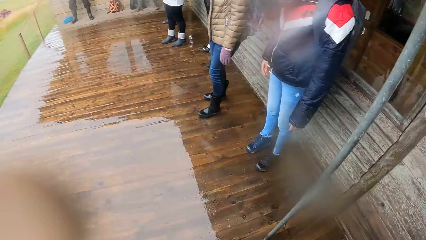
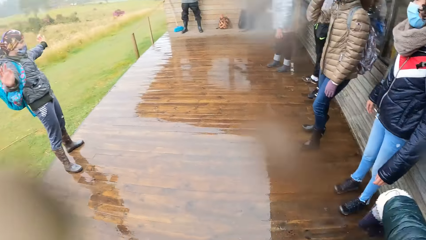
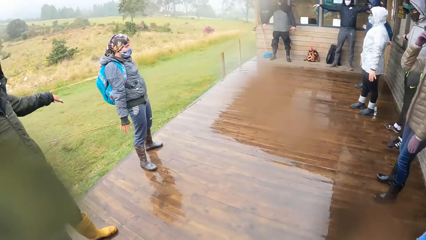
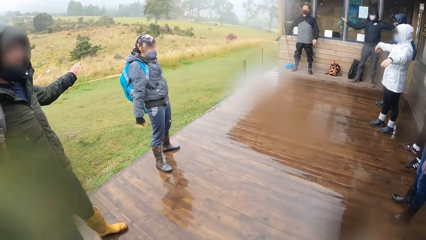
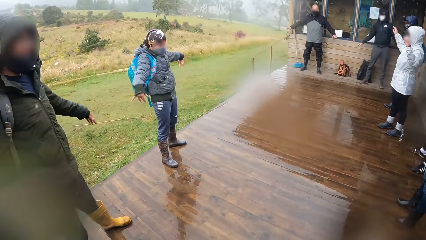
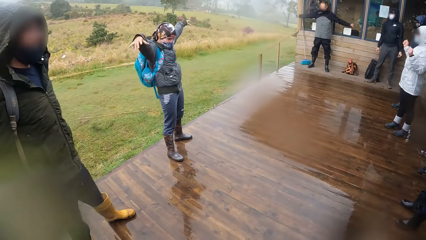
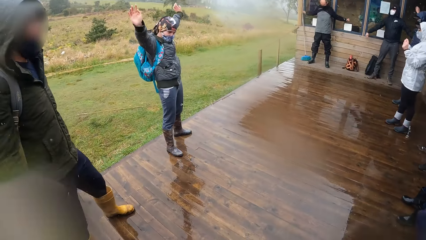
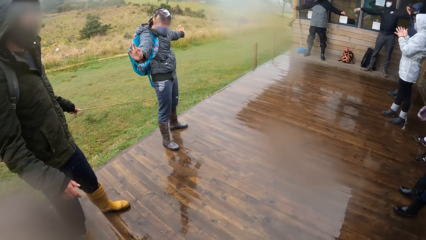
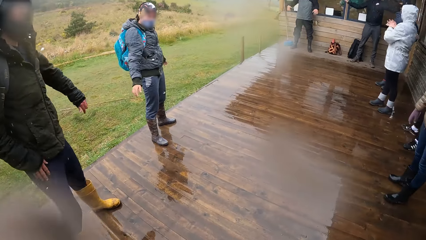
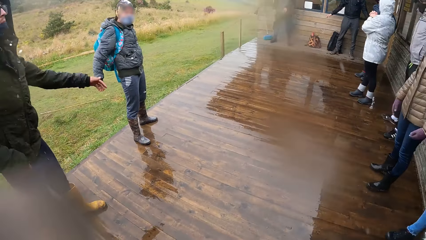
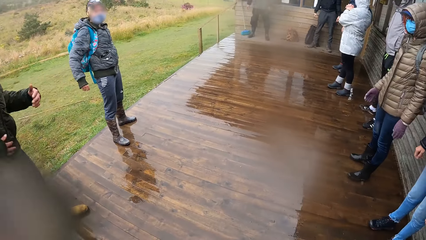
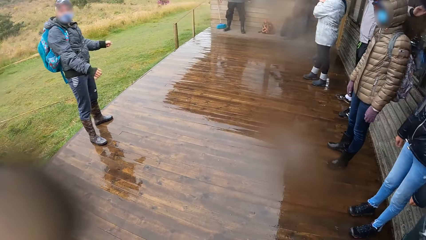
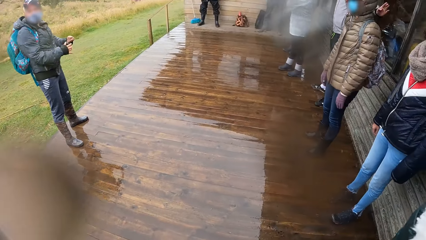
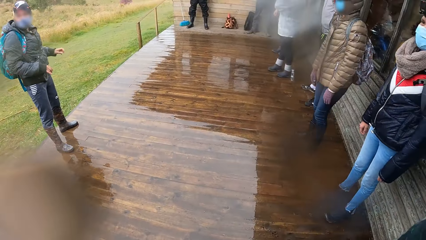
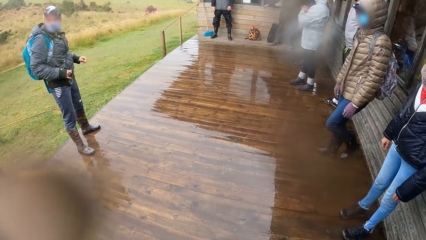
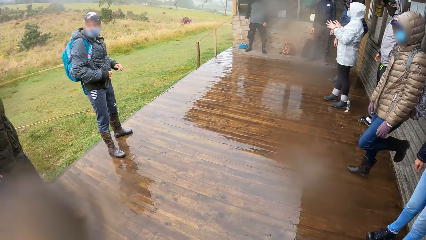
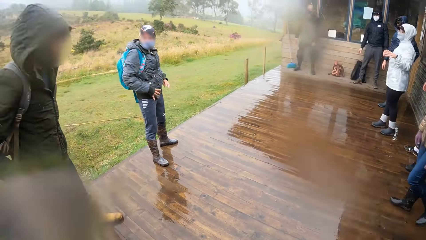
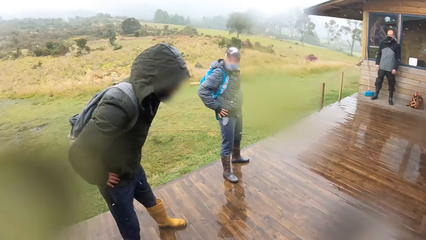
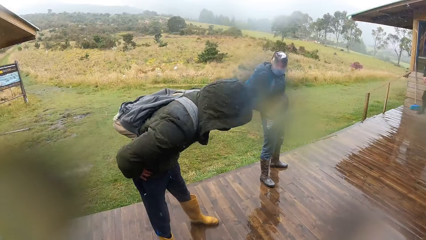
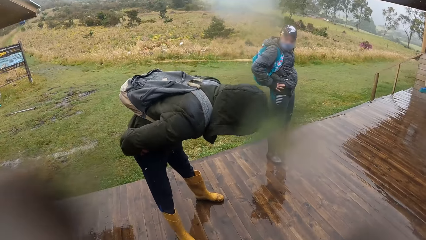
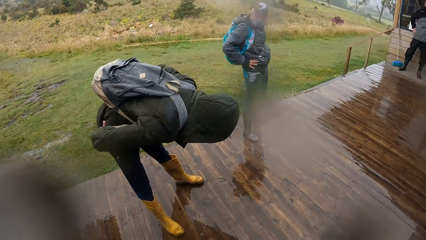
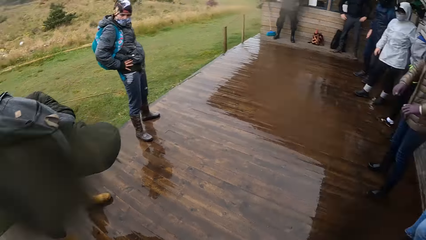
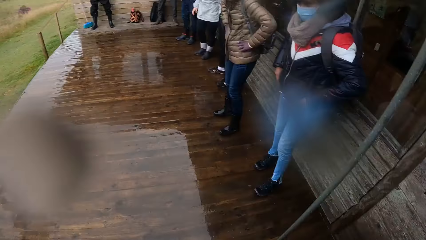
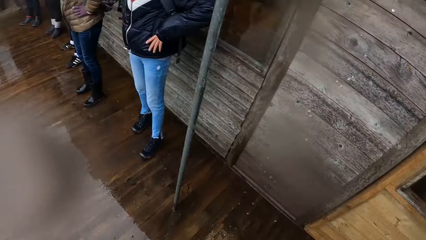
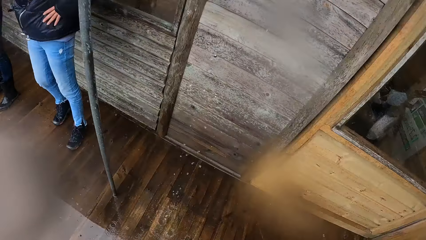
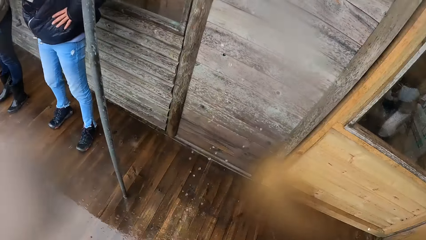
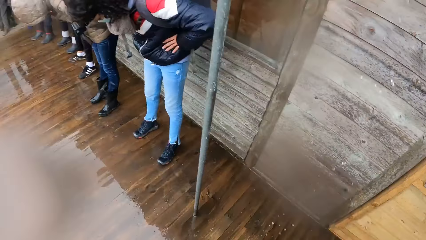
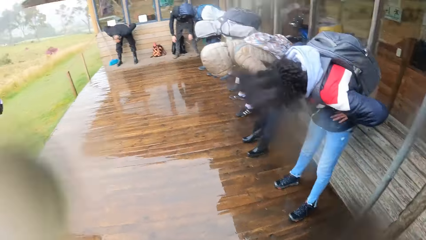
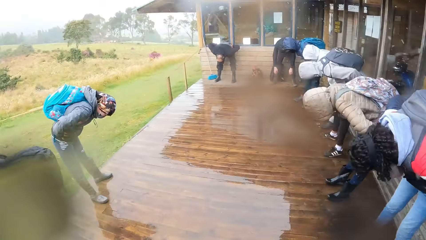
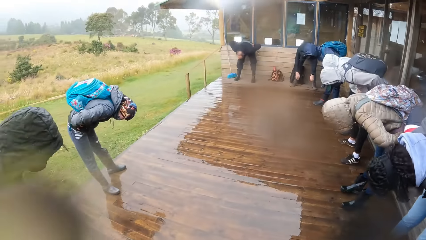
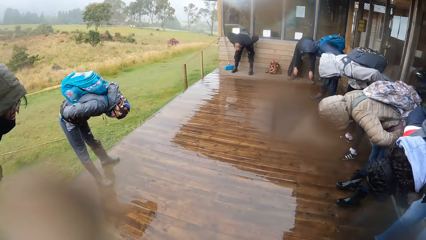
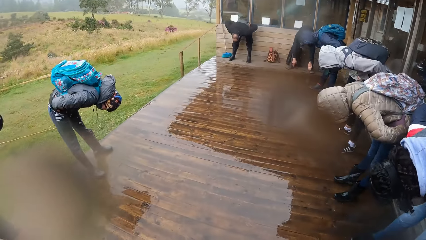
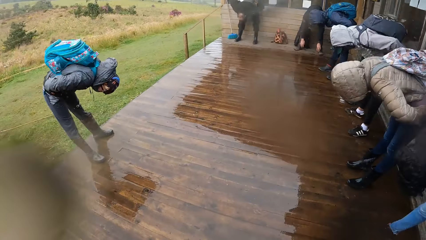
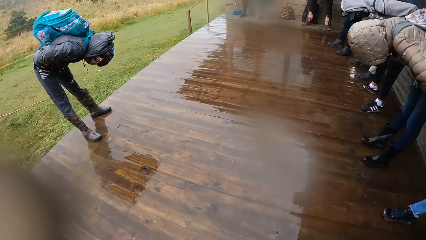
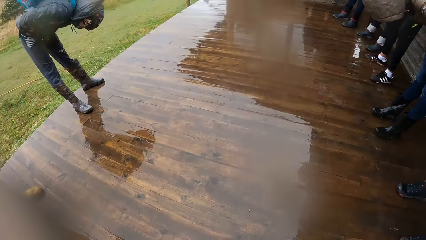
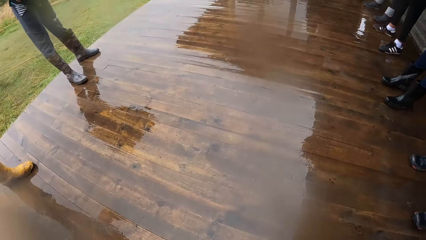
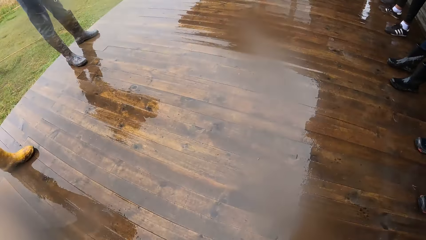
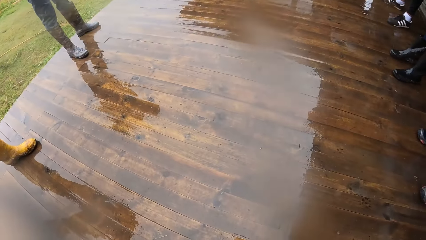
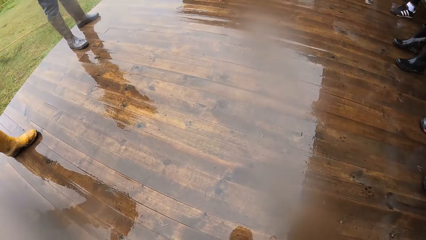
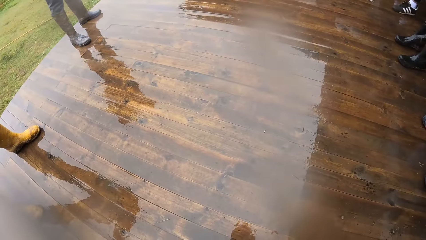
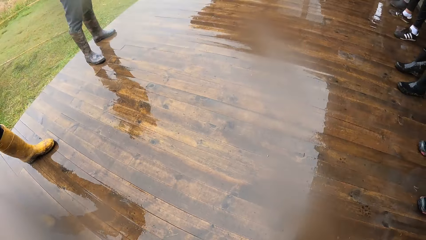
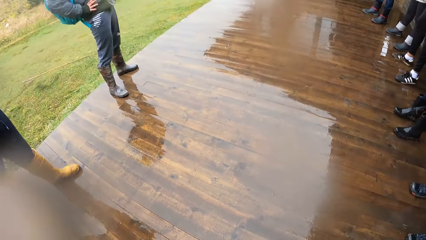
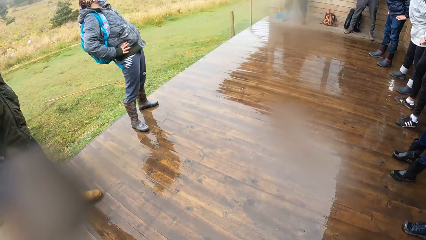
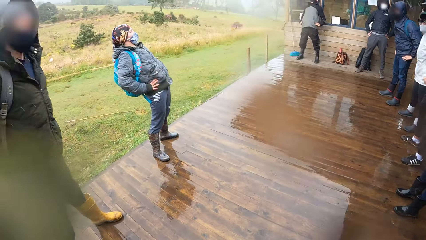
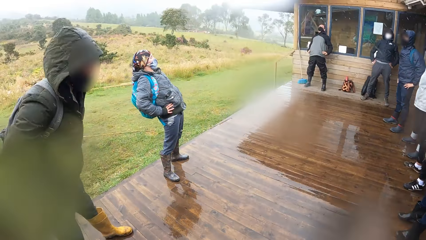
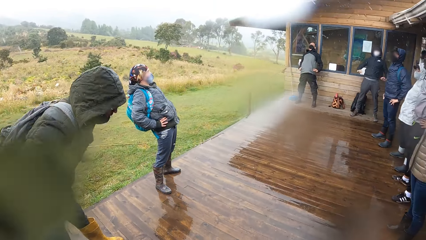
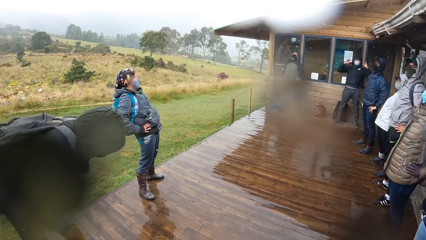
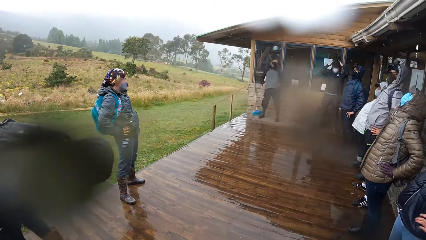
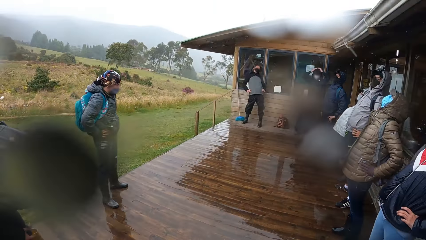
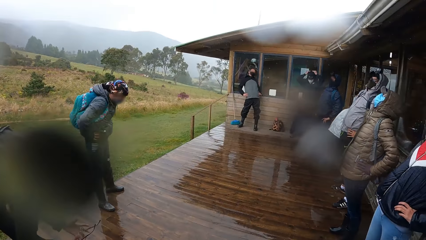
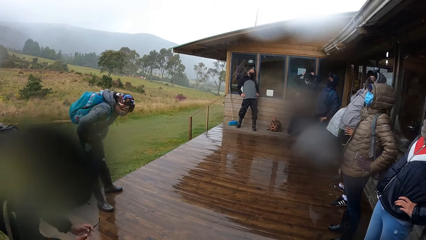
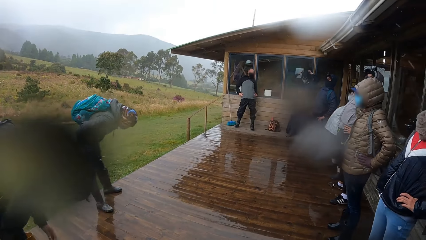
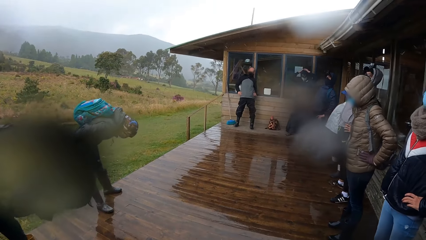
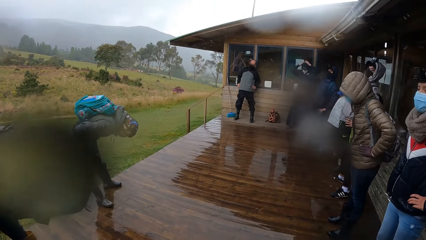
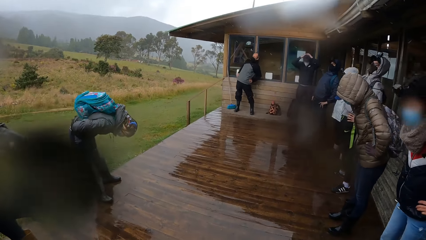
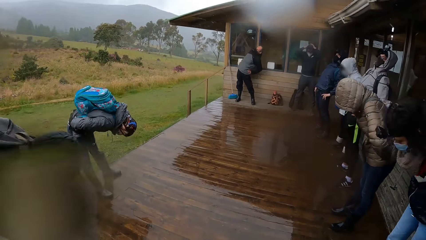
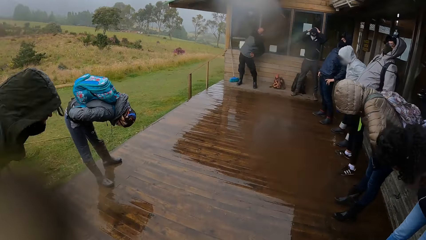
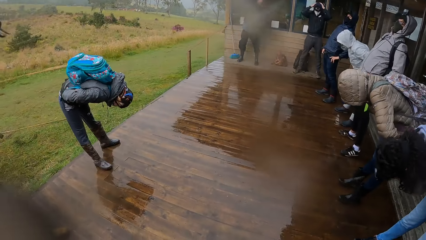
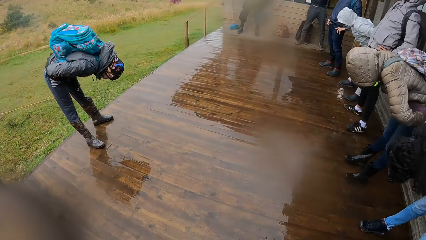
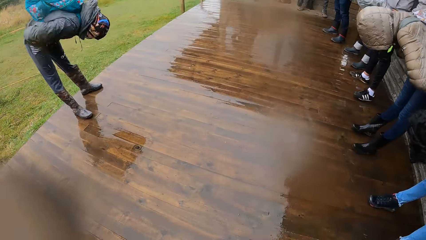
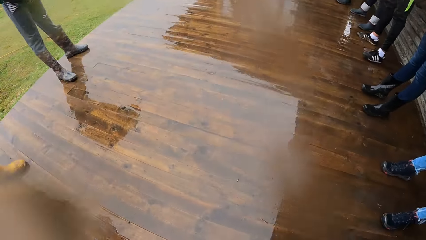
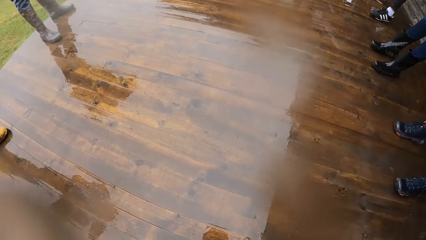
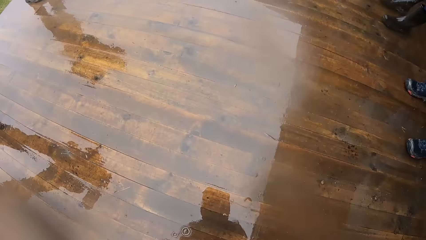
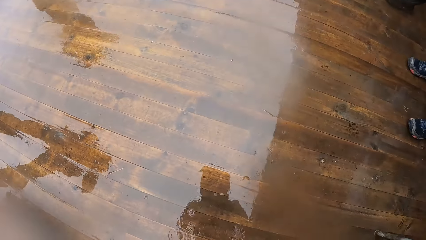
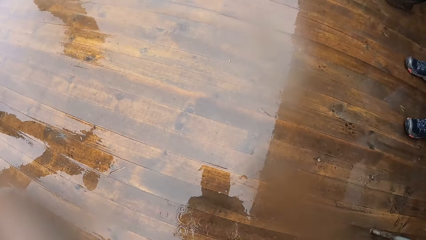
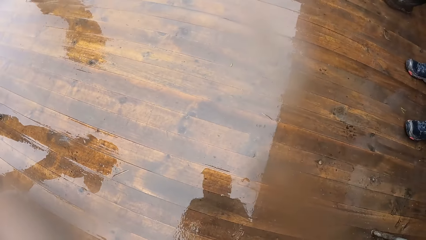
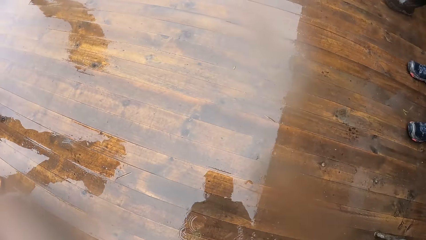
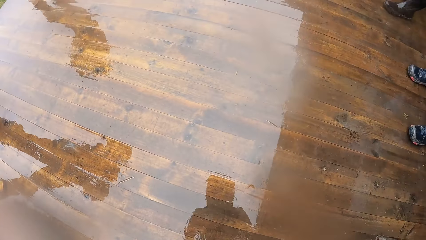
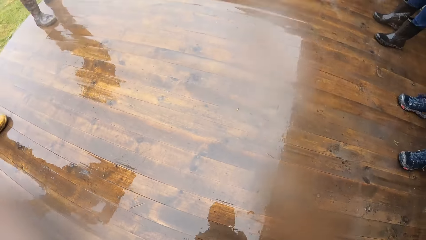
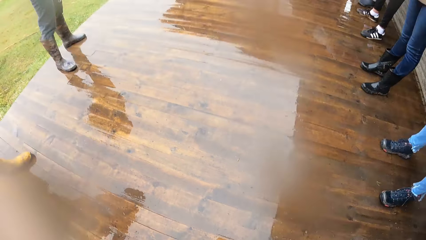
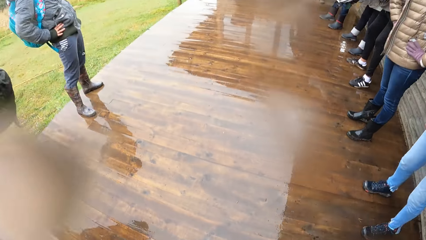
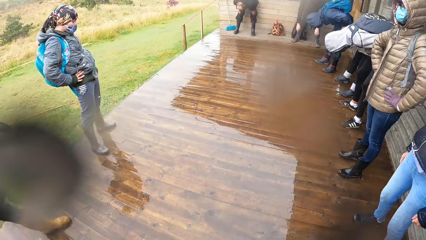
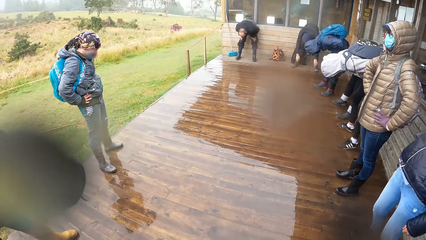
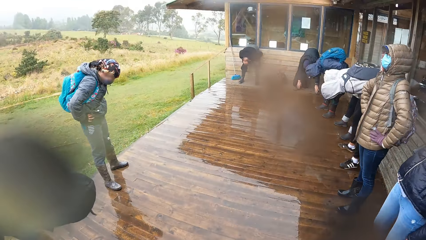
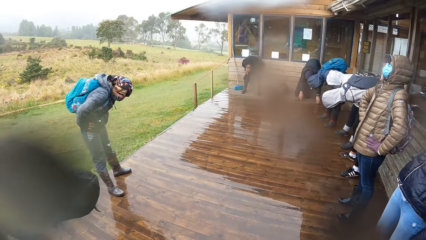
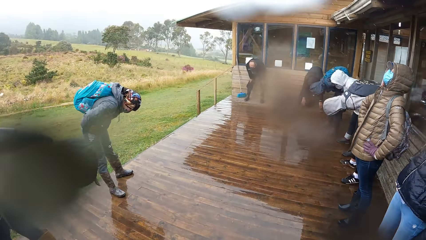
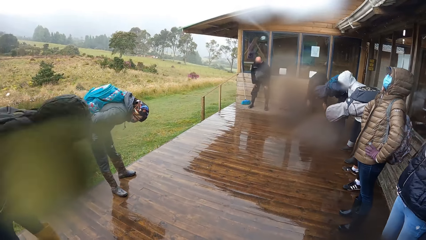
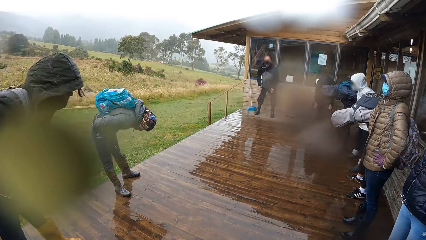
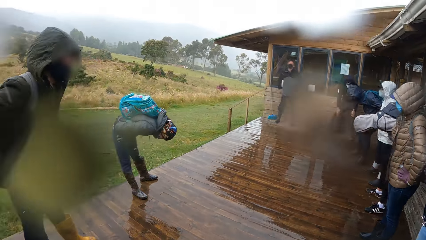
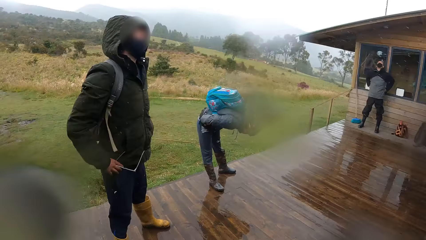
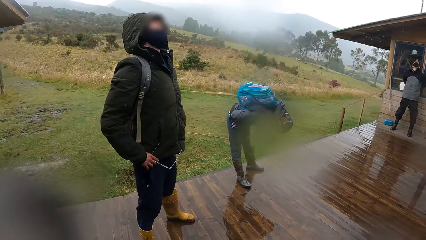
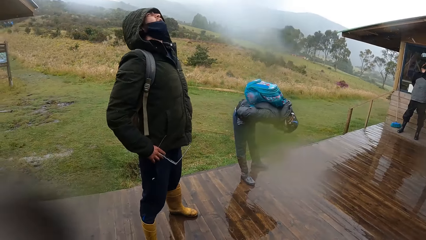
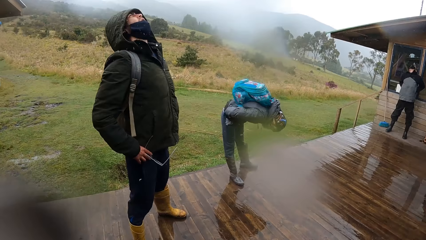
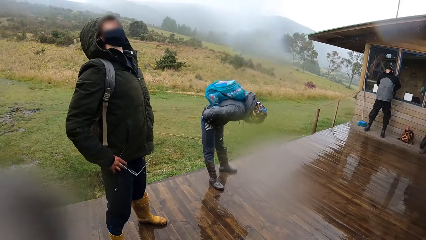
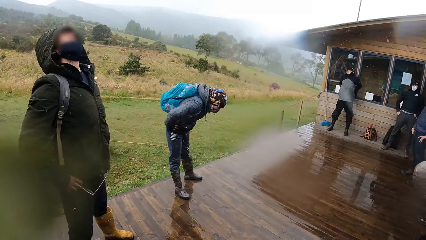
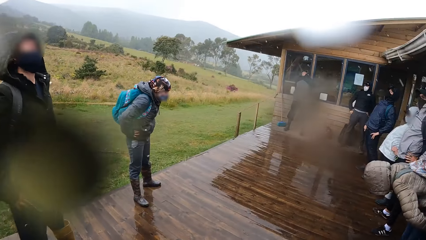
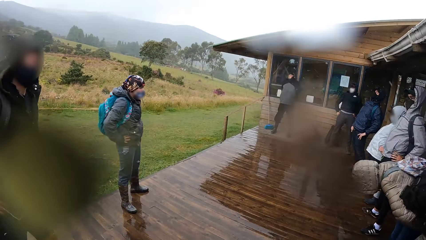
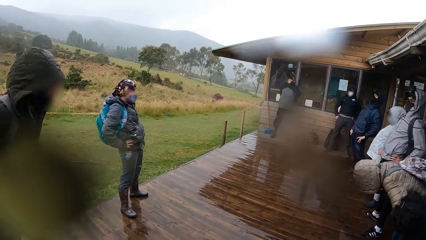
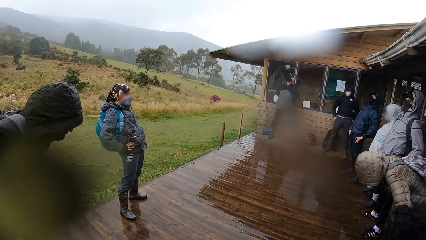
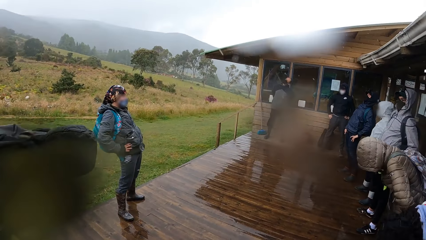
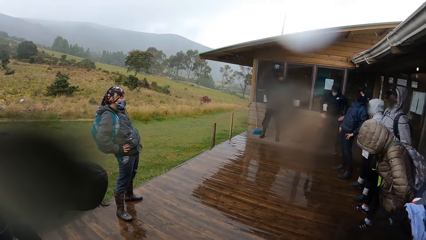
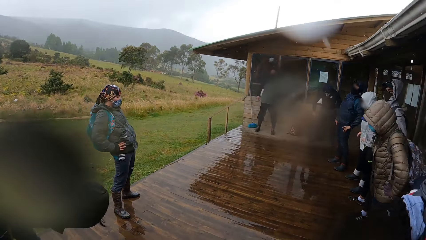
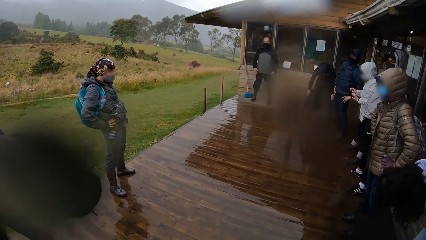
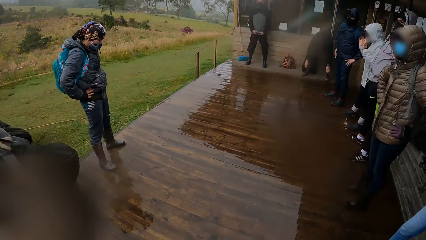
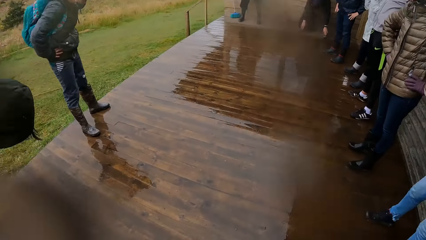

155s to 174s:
A man and the group of people stretch their back. Another man bends. The camera wearer looks around the veranda. A third man bends. The camera wearer bends. The third man lines his body back. The second man bends. The third man bends. The second man stands up. The camera wearer bends. They stand up. The third man bends. The second man stands up and lines his body back. The third man bends and lines his body back. The second man bends.
